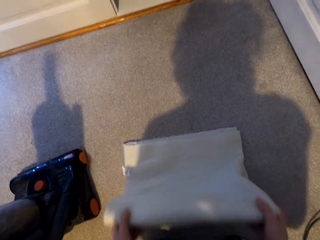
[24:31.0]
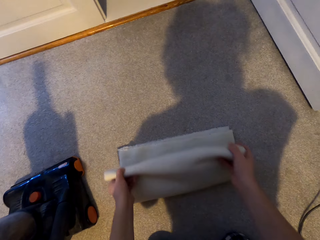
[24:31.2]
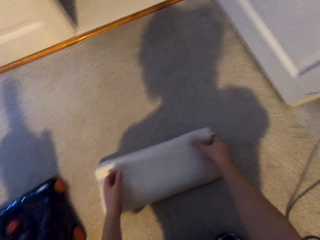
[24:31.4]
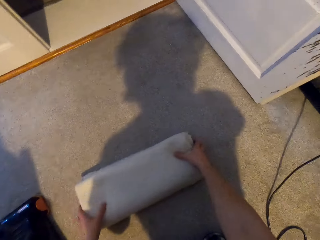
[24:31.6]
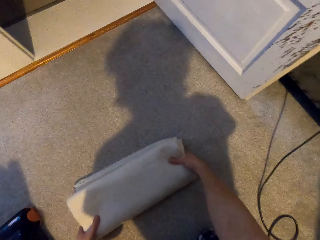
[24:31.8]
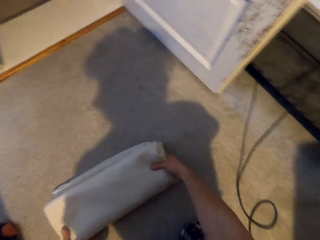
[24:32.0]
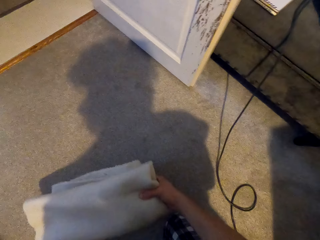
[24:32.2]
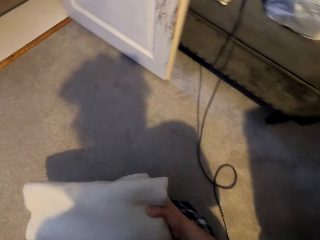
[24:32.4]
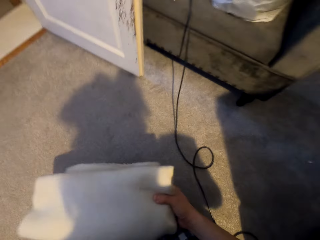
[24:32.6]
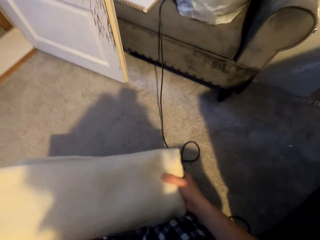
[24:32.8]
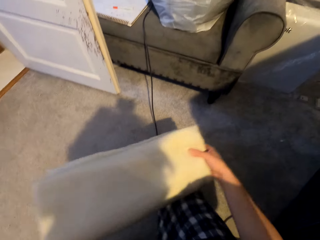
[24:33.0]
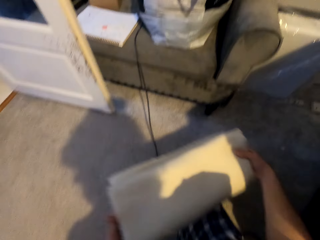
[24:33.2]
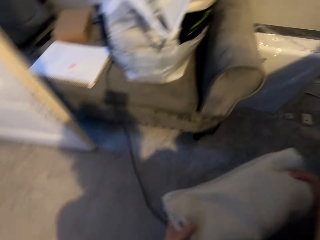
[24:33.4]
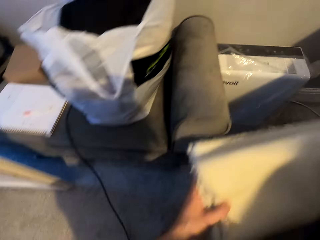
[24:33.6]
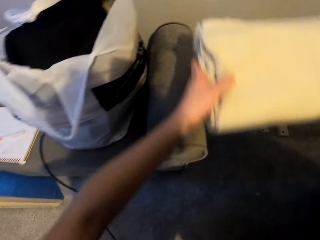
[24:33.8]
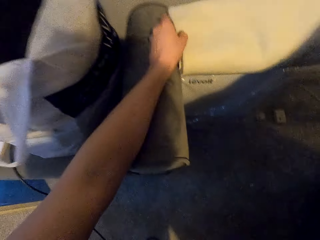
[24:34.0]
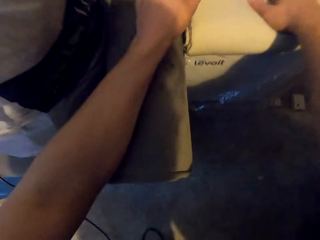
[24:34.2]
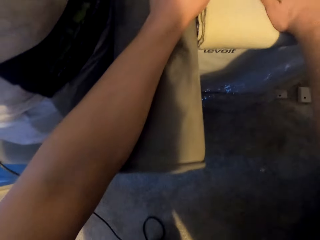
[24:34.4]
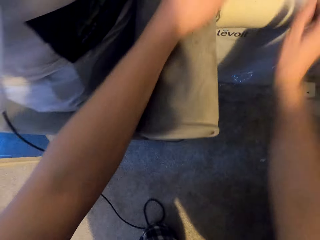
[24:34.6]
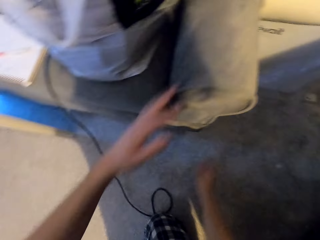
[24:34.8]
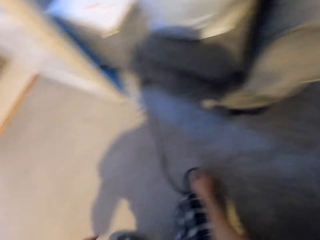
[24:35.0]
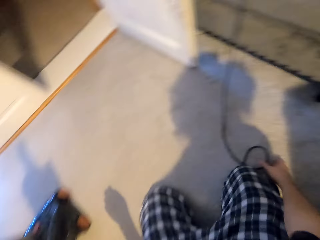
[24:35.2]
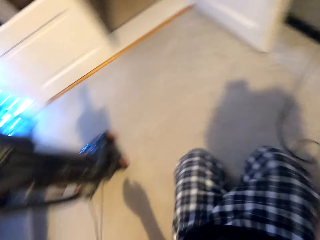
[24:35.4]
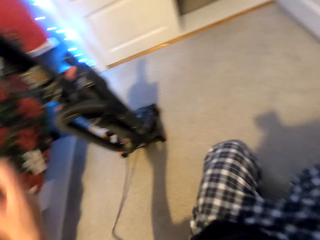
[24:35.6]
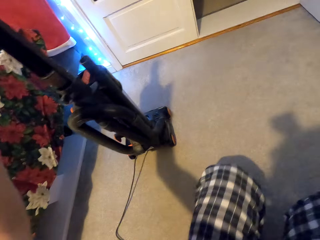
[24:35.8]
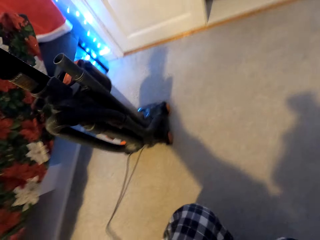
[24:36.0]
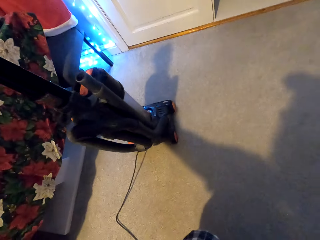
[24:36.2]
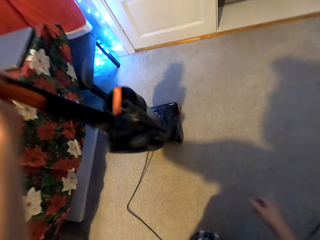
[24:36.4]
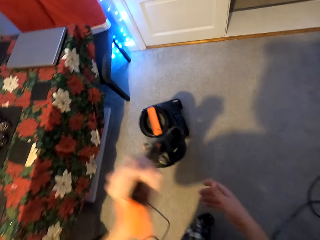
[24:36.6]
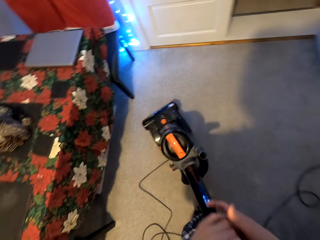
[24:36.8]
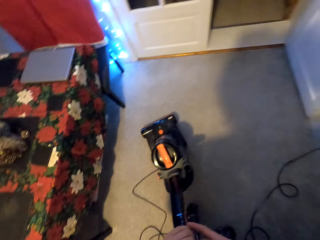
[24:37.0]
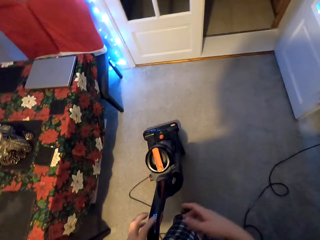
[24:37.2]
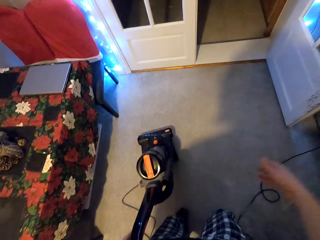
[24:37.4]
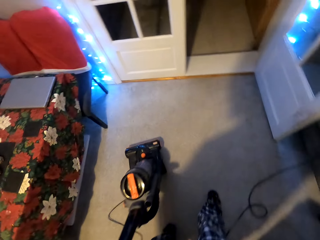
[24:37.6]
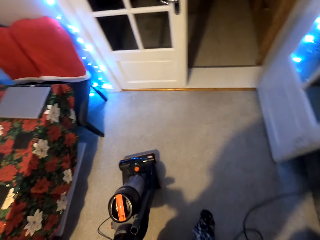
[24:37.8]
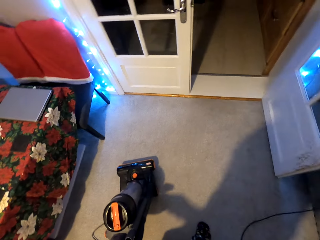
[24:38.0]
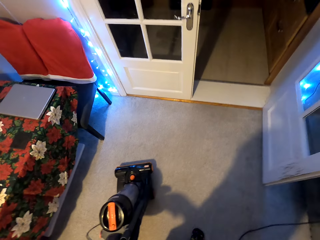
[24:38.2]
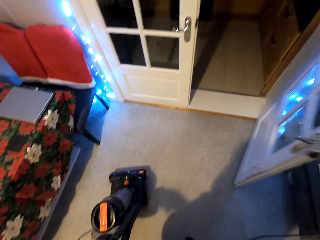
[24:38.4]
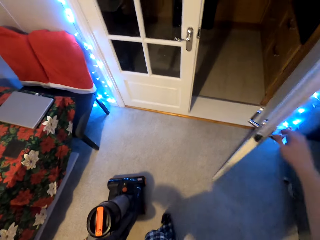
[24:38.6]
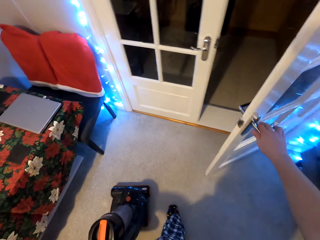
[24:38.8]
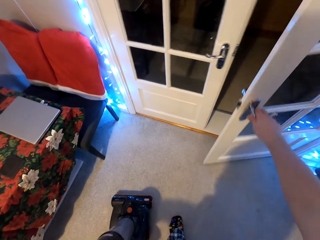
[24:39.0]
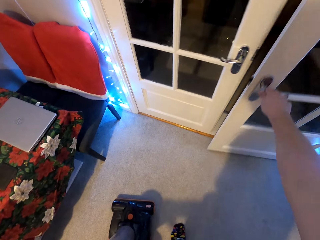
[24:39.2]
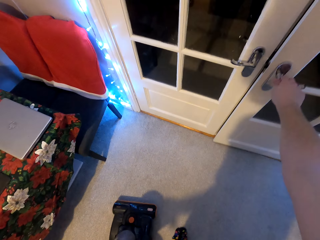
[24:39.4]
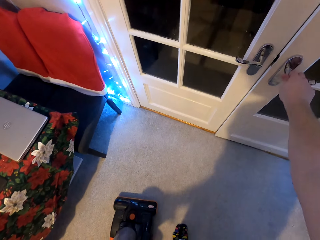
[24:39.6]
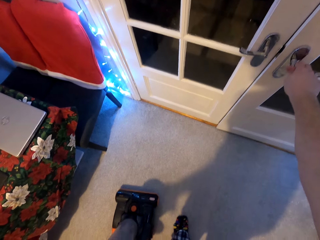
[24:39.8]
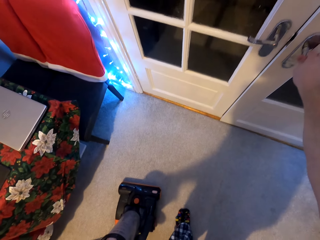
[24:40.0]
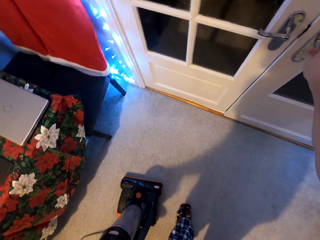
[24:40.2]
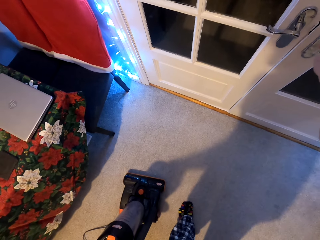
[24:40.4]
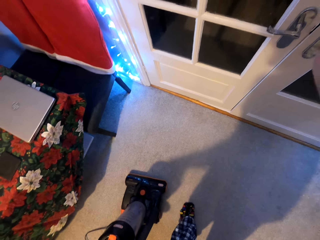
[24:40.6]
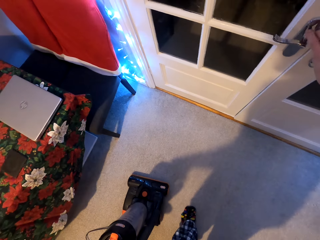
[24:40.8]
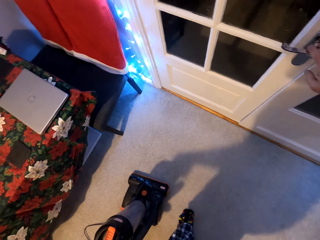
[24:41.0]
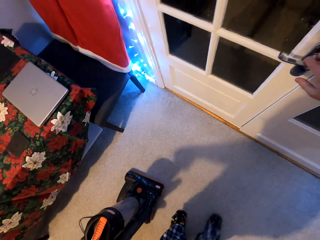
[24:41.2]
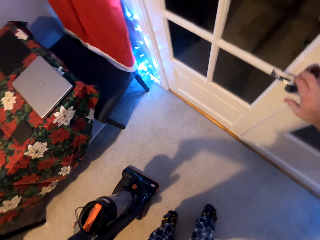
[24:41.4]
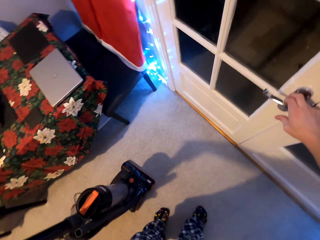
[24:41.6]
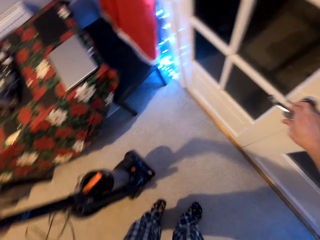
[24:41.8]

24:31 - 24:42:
The camera wearer carries the door mat. He walks round the room. He puts the folded carpet on a chair. He drops his hand. He takes the vacuum cleaner machine. He slants the vacuum cleaner. He holds the door knob. He closes the door.

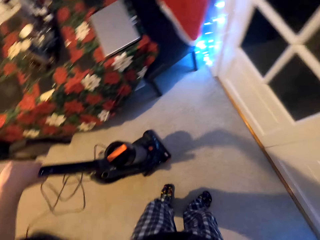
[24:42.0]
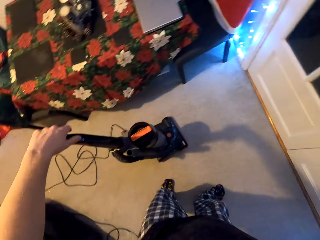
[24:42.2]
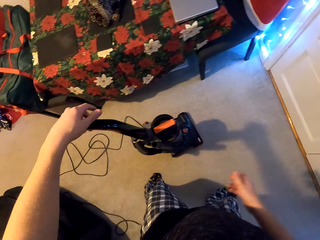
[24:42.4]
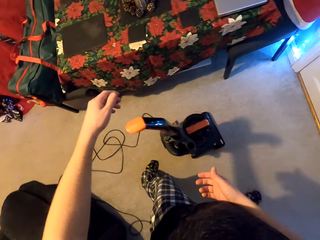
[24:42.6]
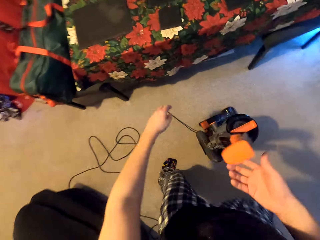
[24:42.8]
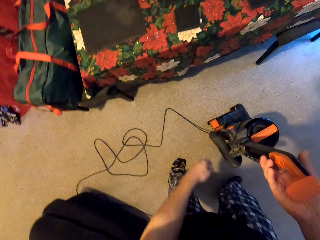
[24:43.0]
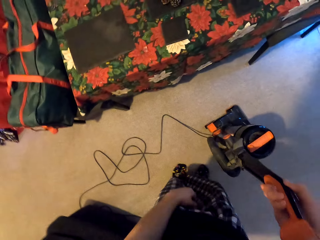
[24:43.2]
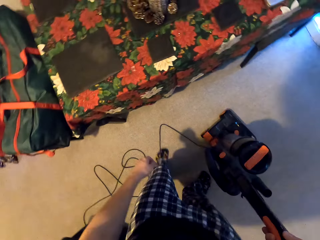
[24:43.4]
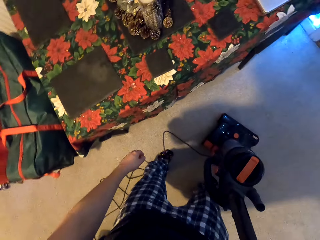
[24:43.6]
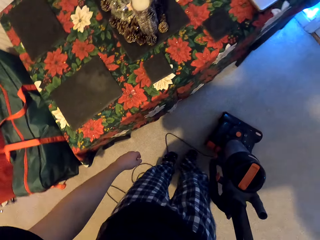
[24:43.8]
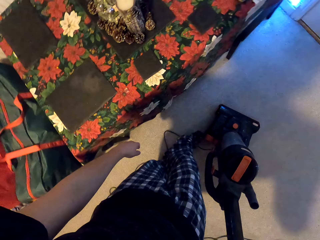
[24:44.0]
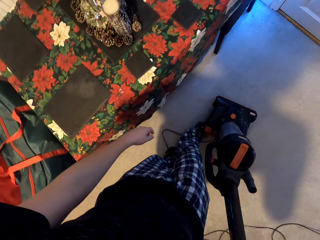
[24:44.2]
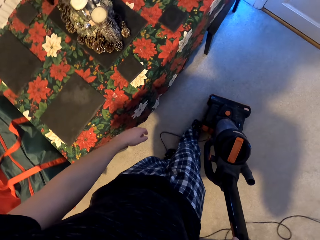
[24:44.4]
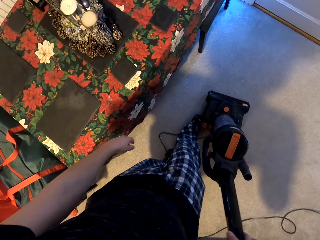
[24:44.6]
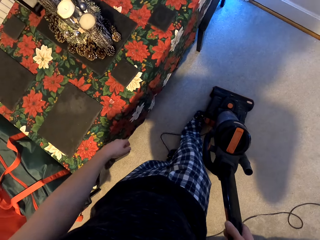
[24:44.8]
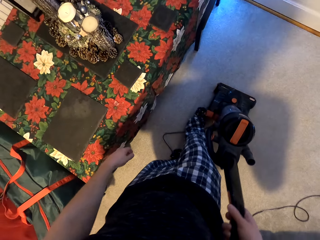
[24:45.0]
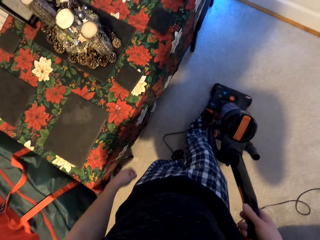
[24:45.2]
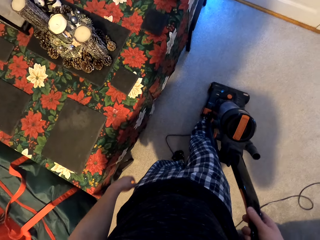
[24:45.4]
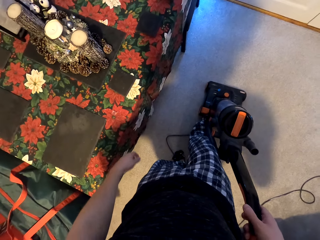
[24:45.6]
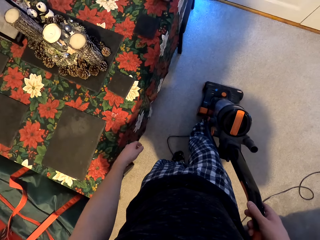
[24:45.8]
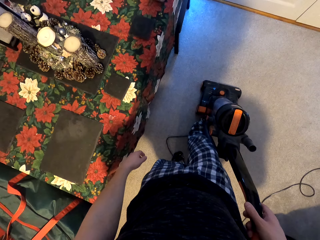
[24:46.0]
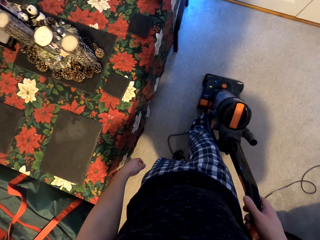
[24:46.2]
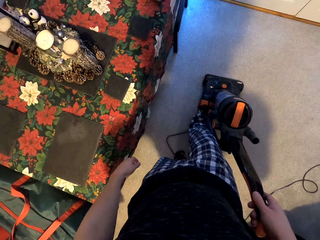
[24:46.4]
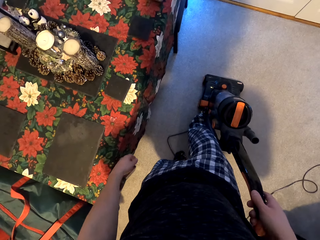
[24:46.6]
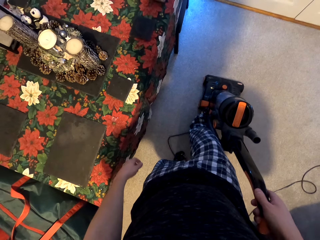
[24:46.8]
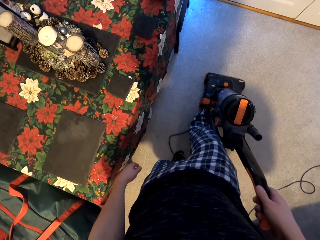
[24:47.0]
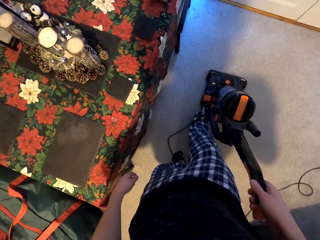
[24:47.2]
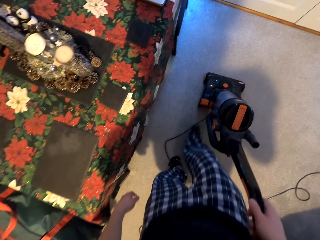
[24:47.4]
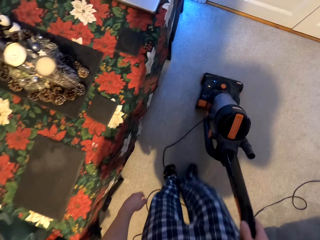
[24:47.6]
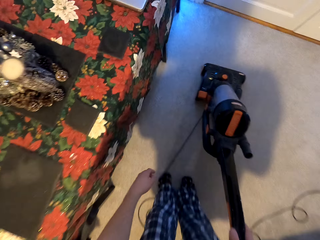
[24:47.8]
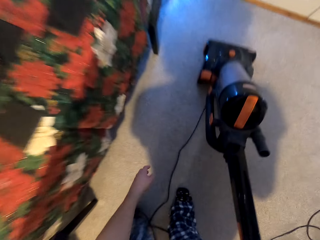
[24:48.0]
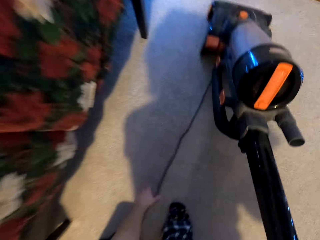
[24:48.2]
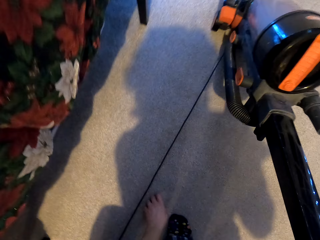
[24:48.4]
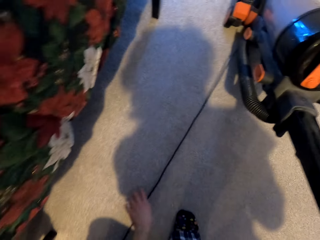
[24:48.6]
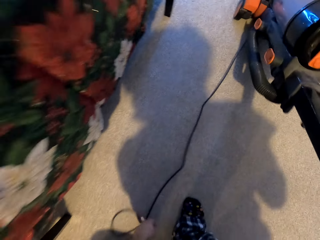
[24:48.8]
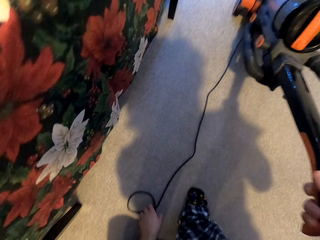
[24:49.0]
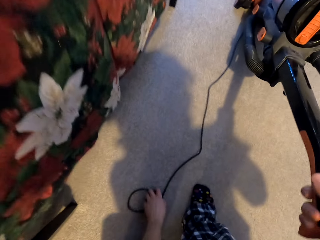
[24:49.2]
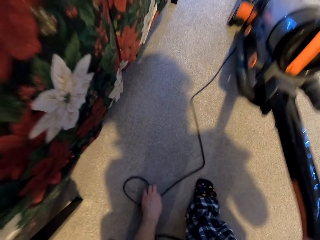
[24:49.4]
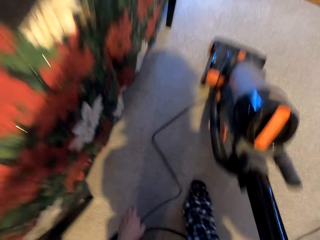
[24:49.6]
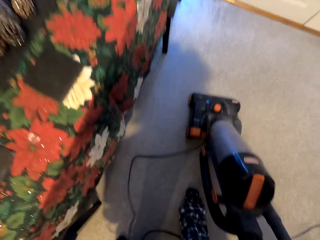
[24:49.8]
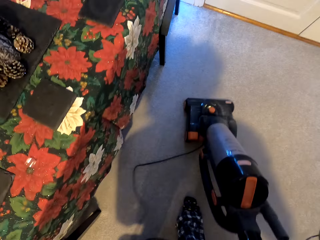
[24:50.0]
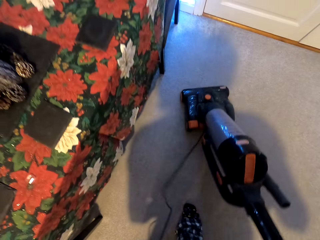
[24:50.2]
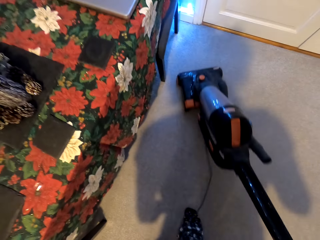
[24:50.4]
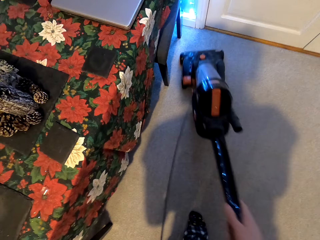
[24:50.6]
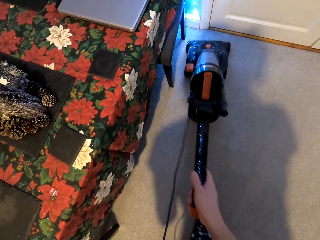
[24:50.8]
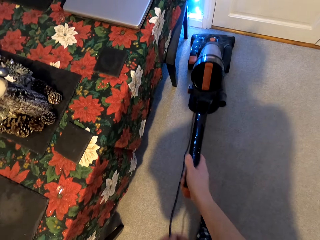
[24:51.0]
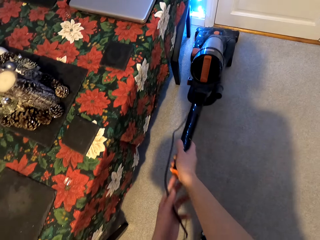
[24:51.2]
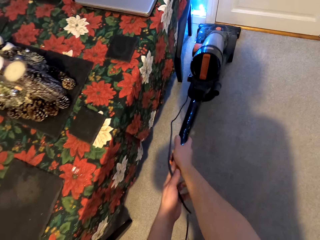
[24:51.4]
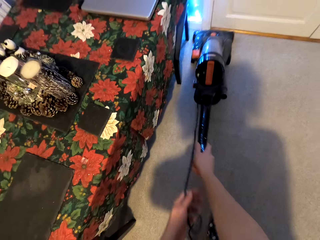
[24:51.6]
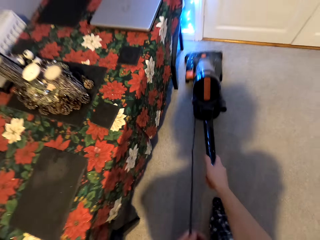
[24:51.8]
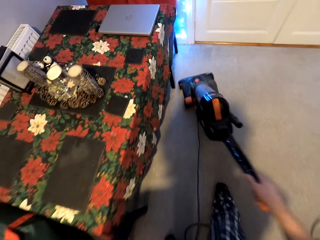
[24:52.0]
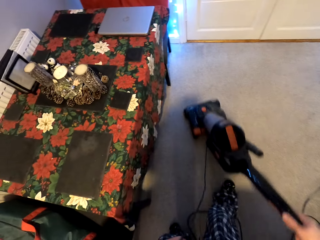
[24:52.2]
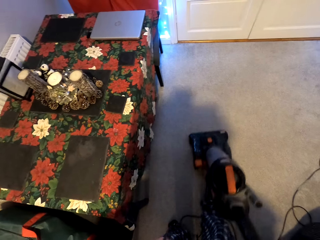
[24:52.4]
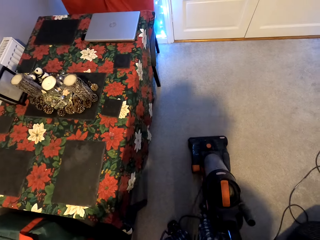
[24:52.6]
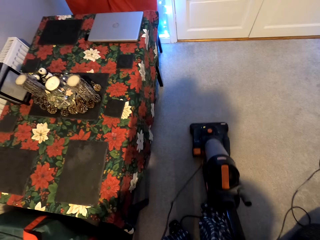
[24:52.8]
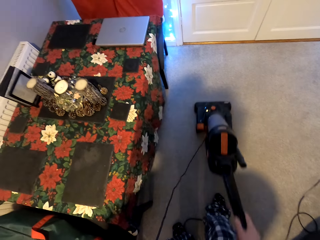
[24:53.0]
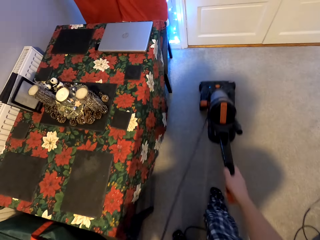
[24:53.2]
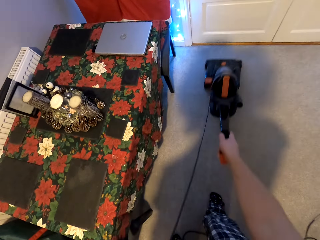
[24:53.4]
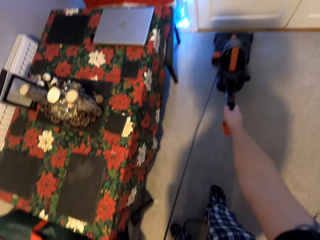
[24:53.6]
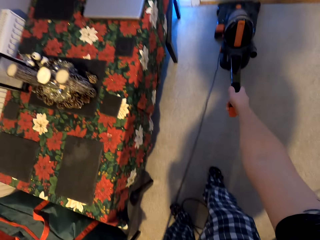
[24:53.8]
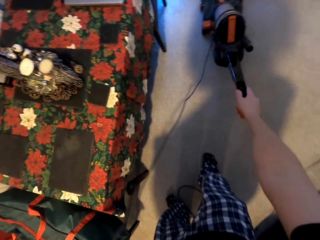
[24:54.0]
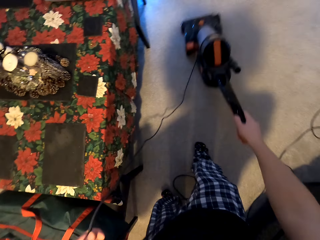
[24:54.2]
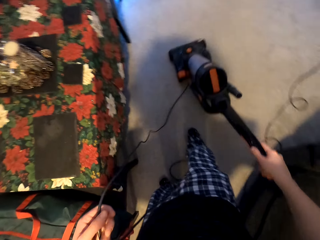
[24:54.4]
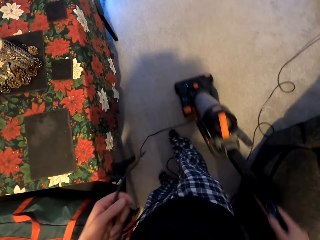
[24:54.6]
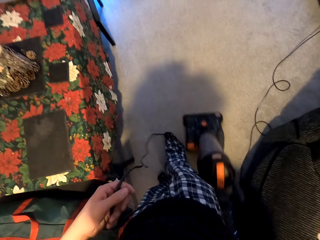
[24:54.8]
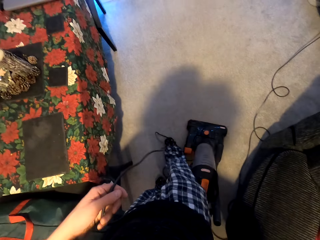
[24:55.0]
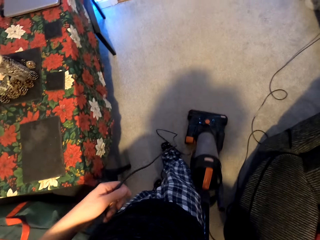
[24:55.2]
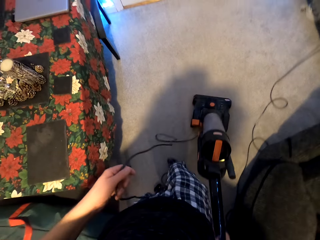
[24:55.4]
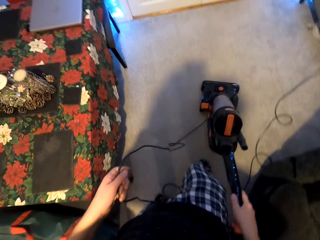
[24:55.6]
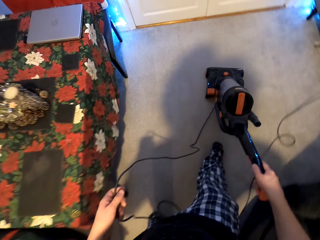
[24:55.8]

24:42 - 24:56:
The camera wearer holds the vacuum cleaner with the right hand. They step on the vacuum cleaner. They clean the carpet using the vacuum cleaner machine. They move the vacuum cleaner upwards. They hold the wire. They pull the vacuum cleaner downwards. They move the vacuum cleaner upwards. They pull the vacuum cleaner downwards. They move the vacuum cleaner upwards. They pull the vacuum cleaner downwards.
